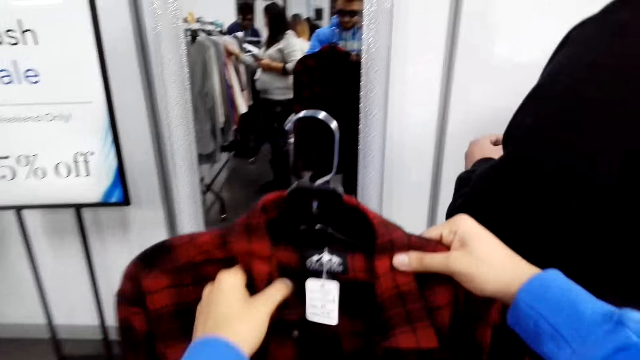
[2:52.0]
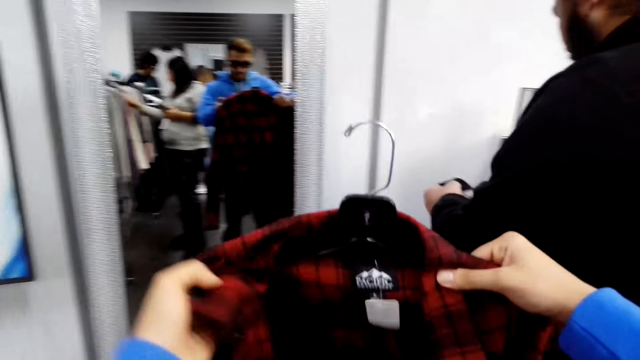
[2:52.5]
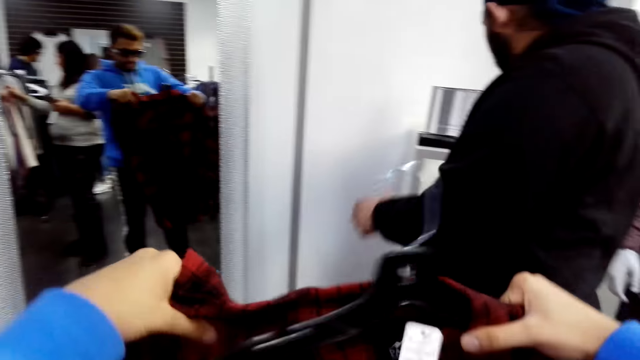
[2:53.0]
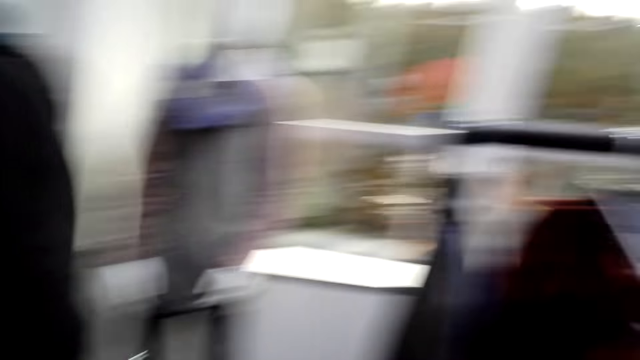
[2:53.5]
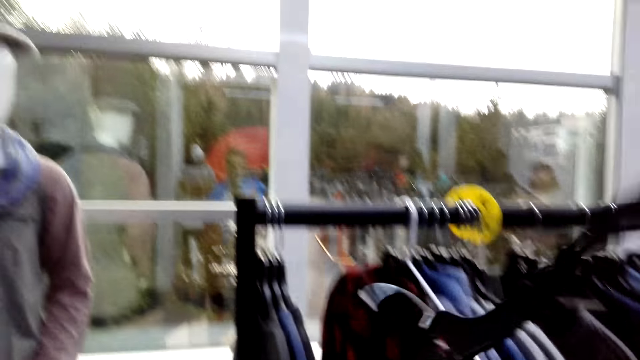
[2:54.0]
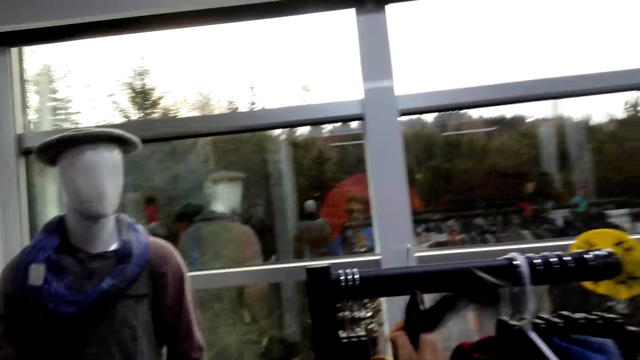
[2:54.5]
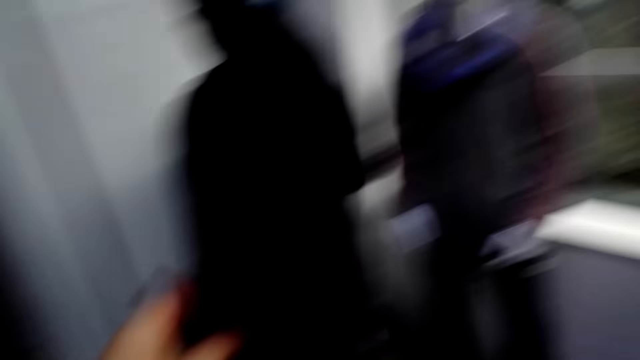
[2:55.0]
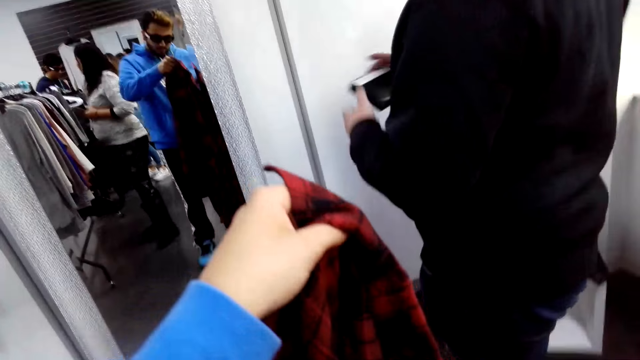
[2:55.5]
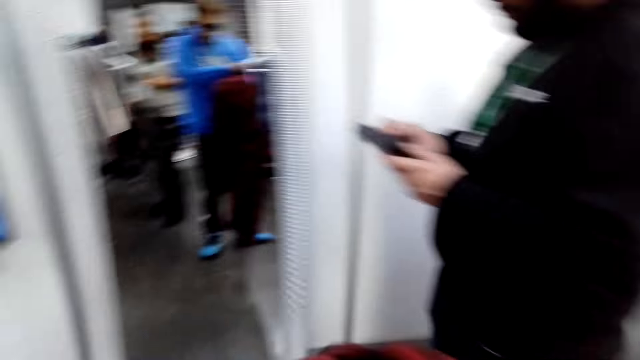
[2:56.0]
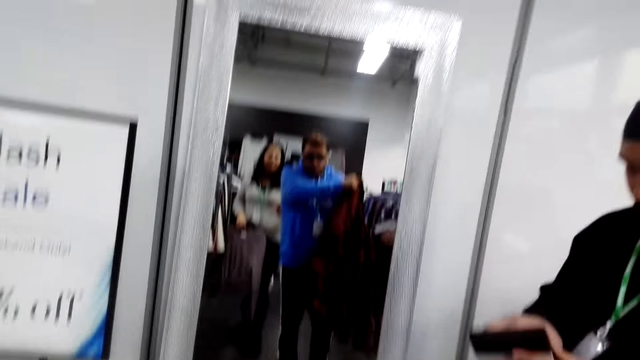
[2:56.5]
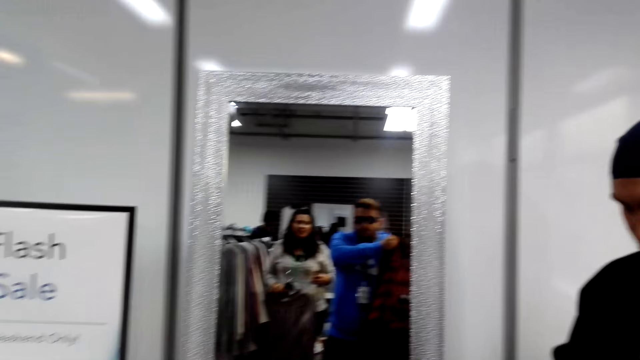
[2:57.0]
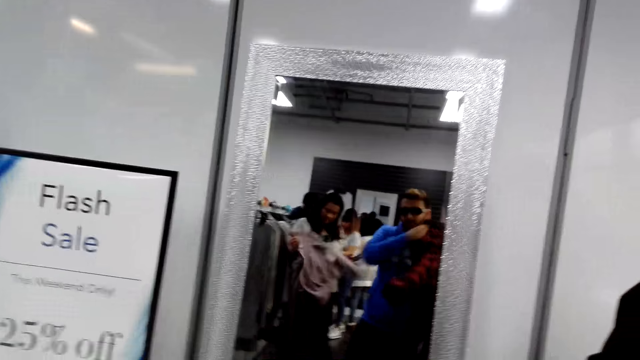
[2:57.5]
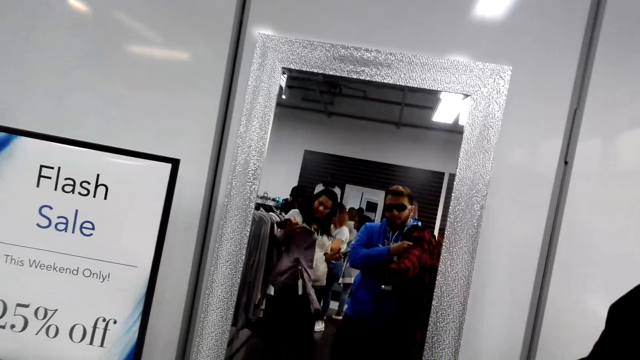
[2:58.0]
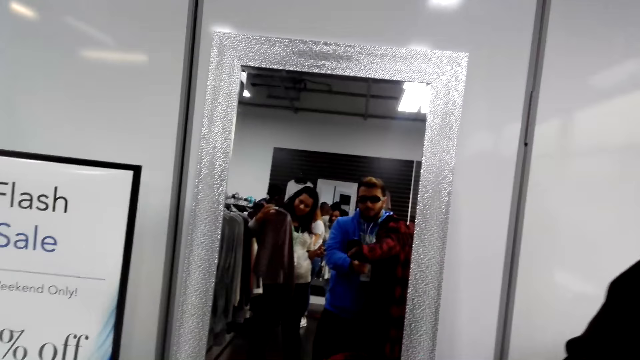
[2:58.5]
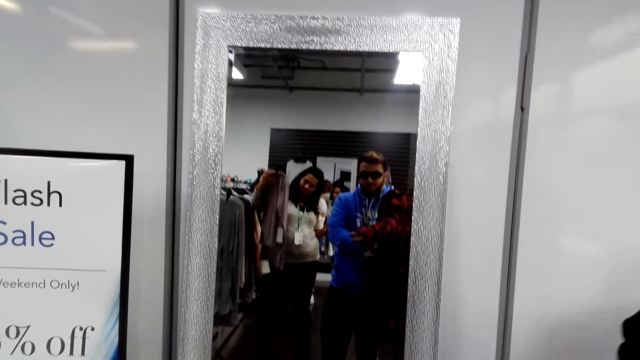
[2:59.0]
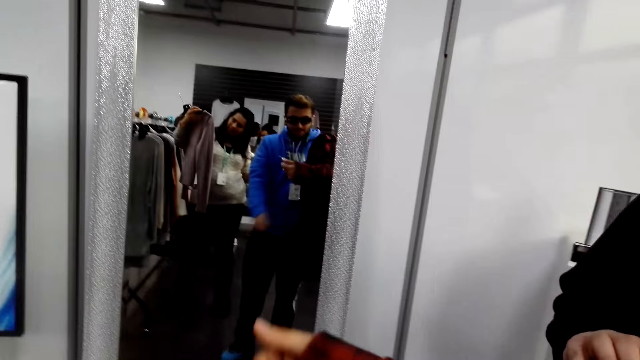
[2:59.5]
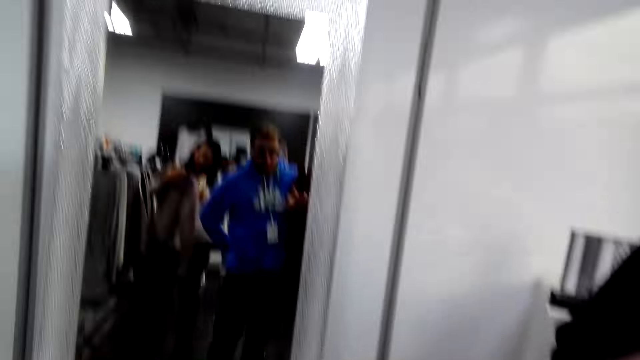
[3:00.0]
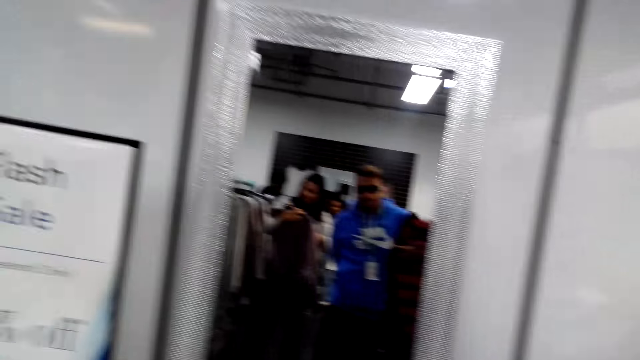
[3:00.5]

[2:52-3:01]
A person stares at the mirror. The camera wearer removes a shirt on the hanger. The person removes the shirt from the hanger. The camera wearer looks around. The person places the hanger on the rack. The camera wearer hangs the hanger. The person fits the shirt. The camera wearer puts on the shirt. Another person stares at cloth.

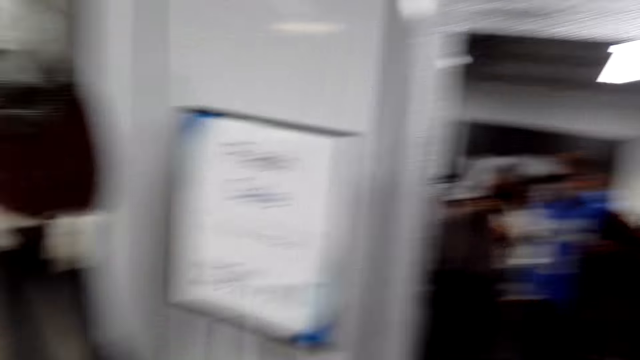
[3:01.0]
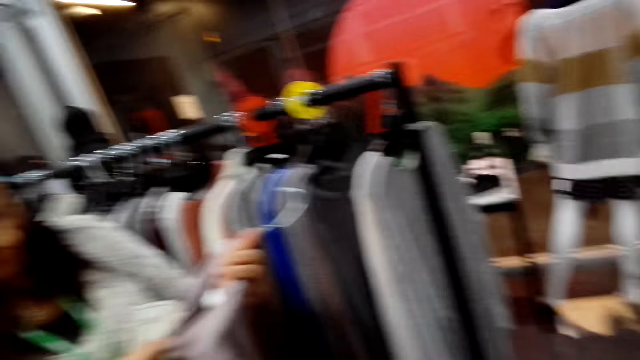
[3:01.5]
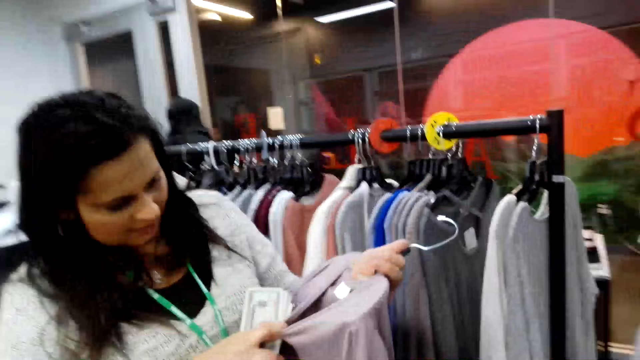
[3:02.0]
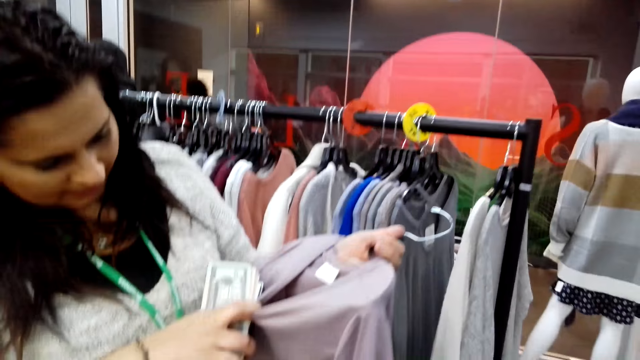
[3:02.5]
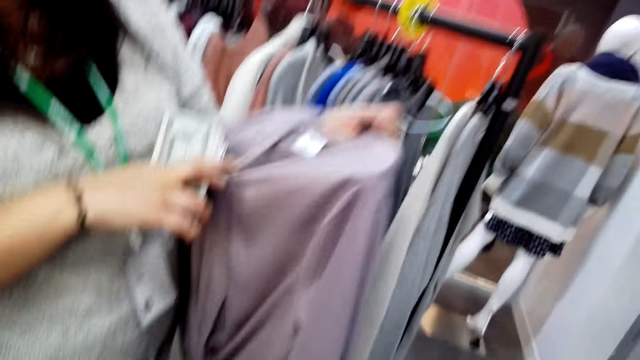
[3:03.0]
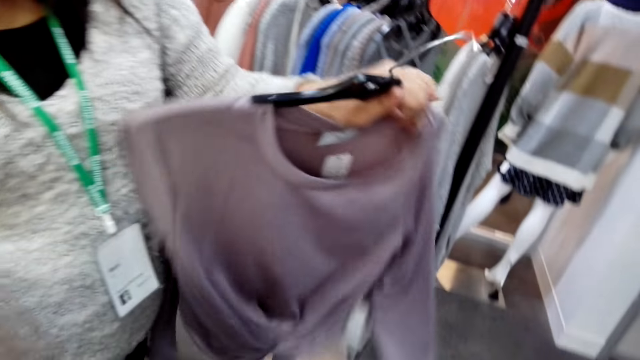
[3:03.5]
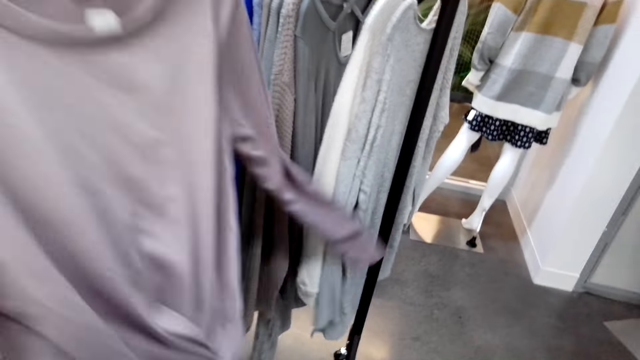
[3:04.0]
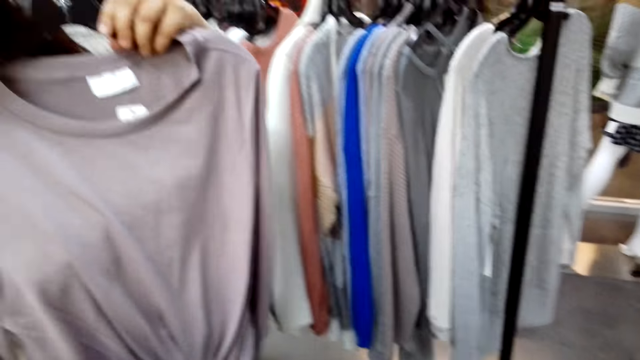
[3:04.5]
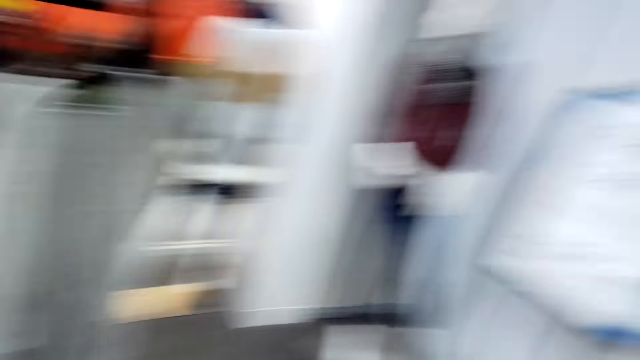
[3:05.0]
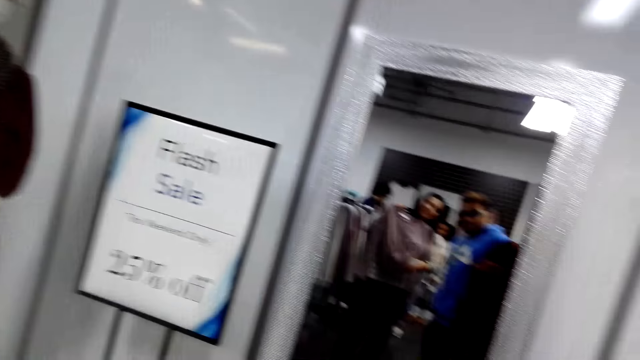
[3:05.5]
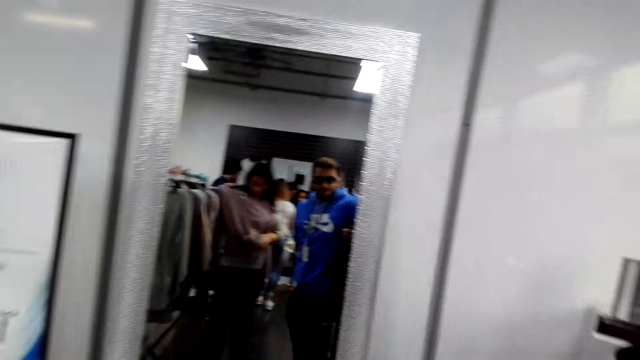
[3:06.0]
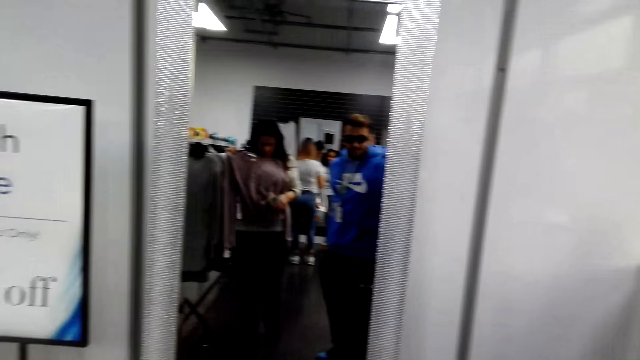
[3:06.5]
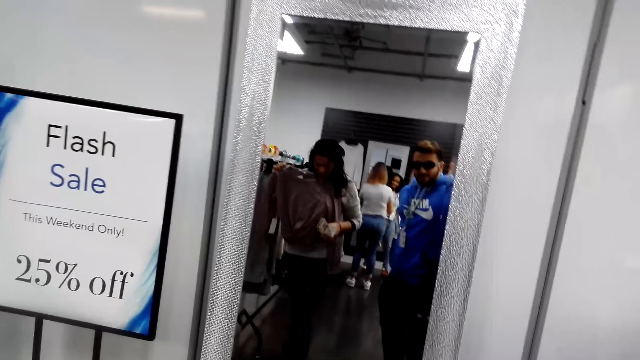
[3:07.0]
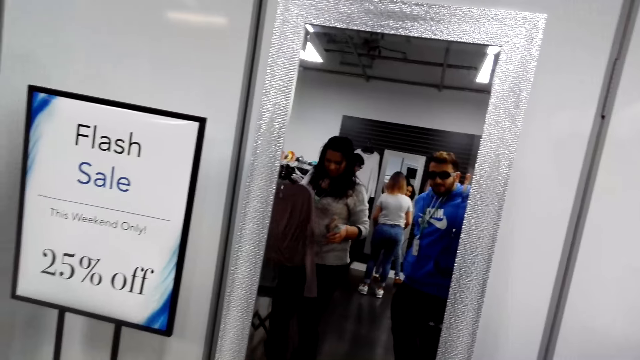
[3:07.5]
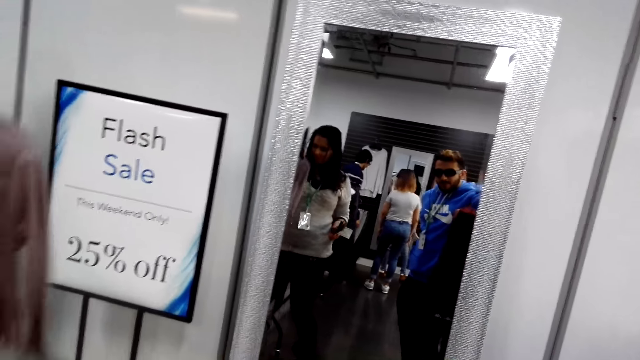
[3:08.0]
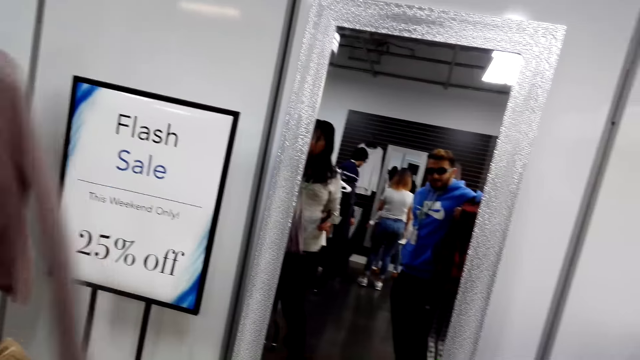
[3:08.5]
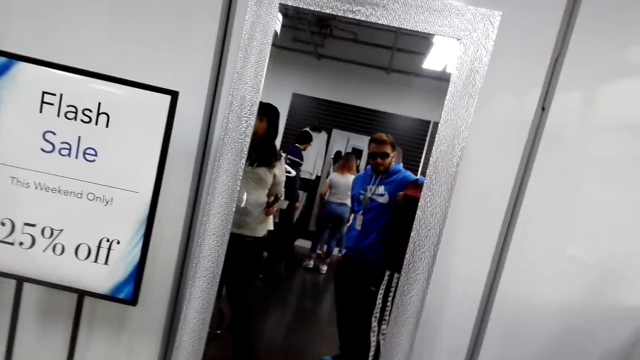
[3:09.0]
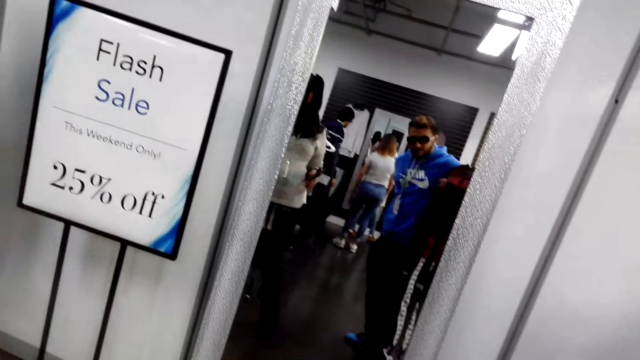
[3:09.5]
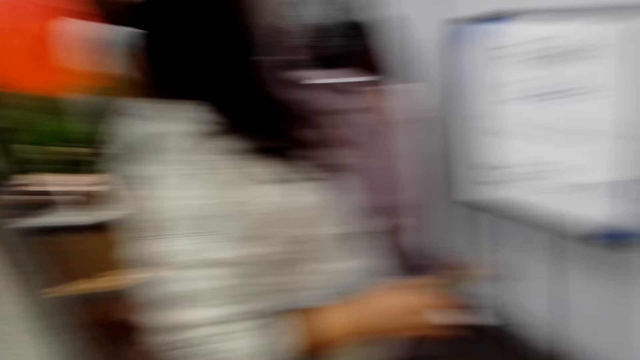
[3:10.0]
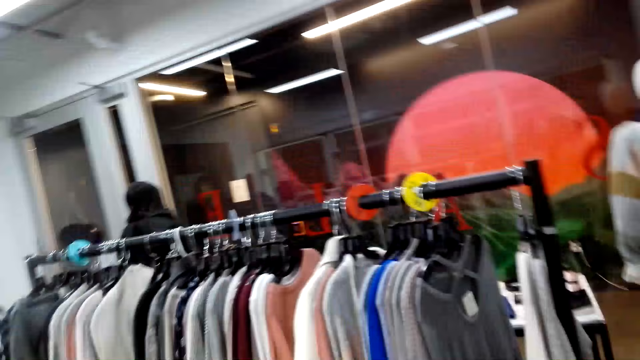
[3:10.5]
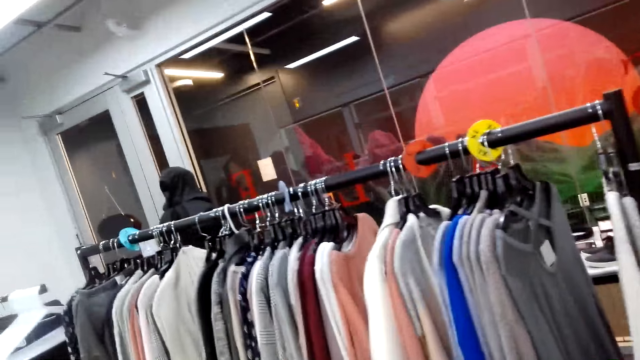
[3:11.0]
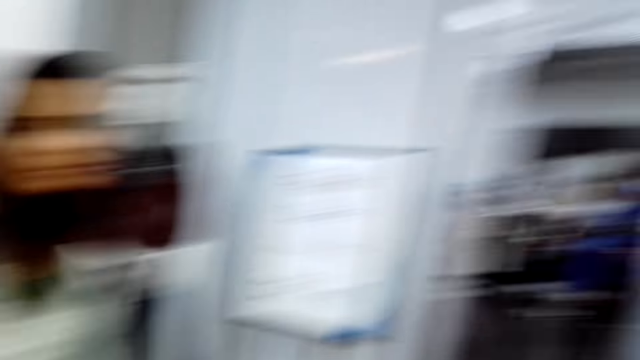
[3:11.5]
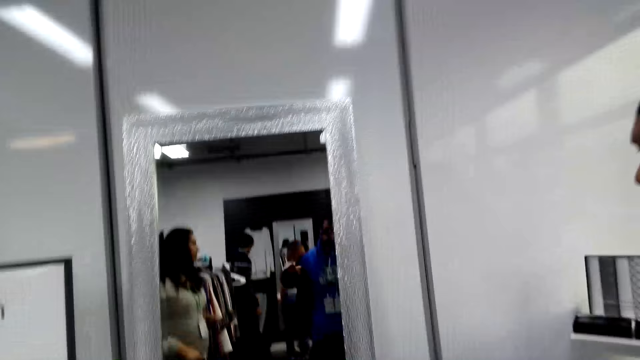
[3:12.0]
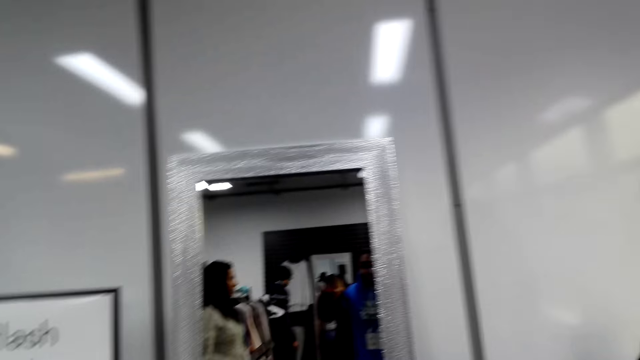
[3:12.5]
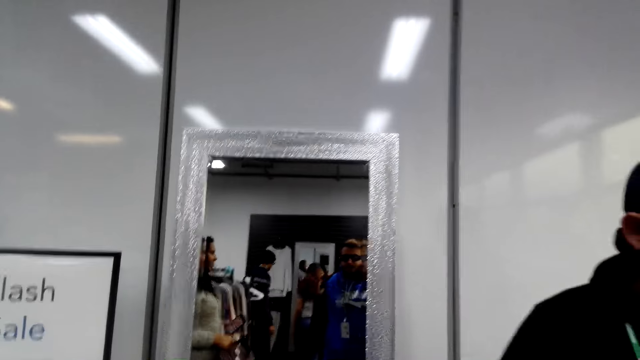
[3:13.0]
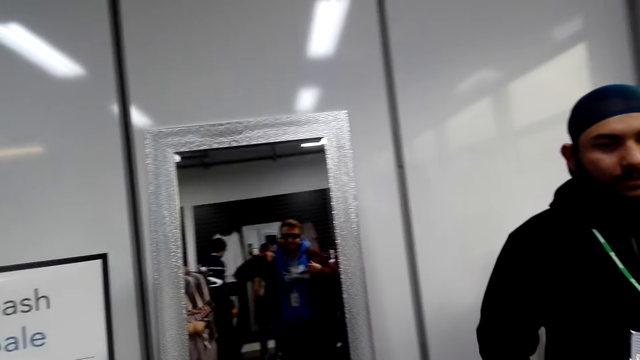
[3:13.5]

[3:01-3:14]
The camera wearer looks around. A person stares at cloth. The camera wearer dialogues with the person. The person holds a shirt. The camera wearer looks around. The person walks around. The camera wearer looks at the mirror. They look around.
